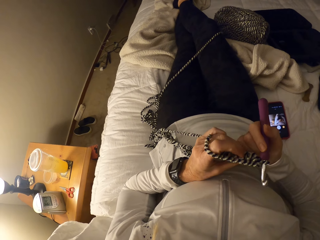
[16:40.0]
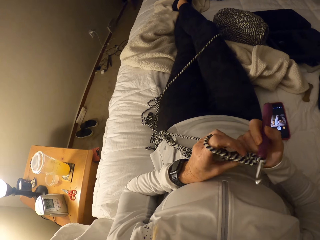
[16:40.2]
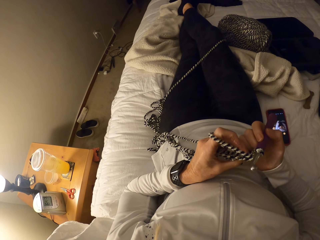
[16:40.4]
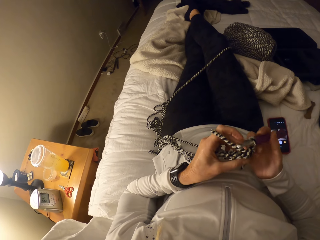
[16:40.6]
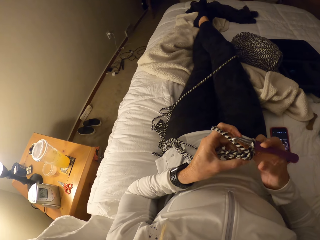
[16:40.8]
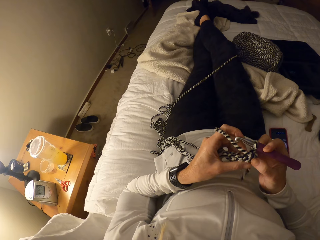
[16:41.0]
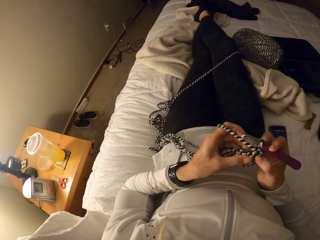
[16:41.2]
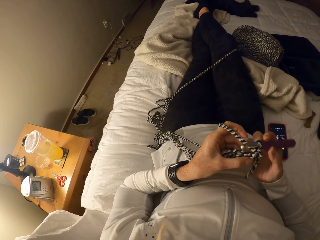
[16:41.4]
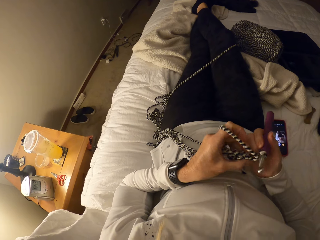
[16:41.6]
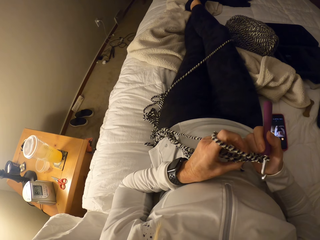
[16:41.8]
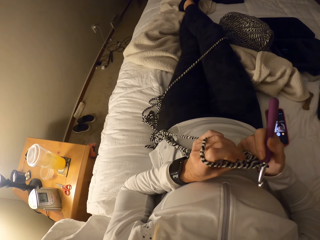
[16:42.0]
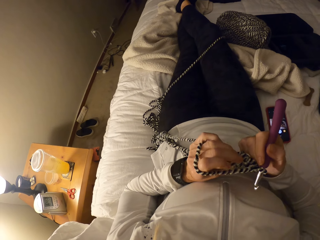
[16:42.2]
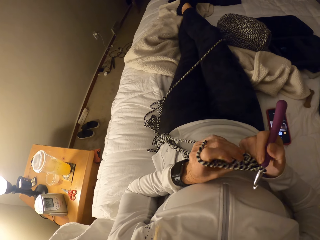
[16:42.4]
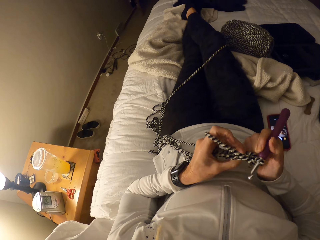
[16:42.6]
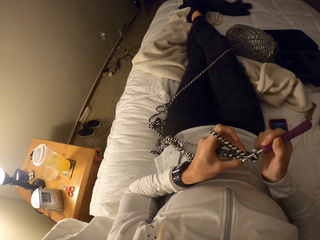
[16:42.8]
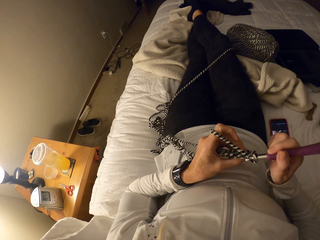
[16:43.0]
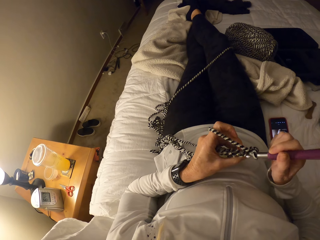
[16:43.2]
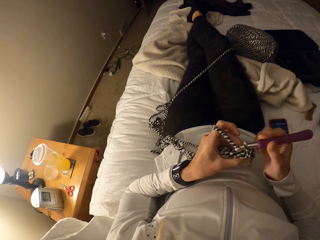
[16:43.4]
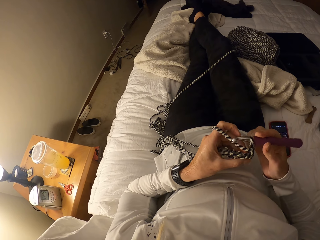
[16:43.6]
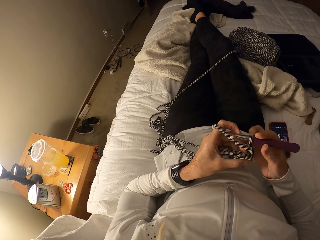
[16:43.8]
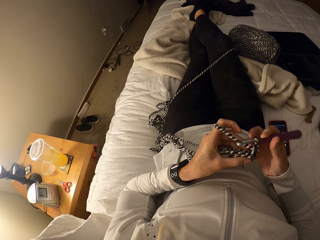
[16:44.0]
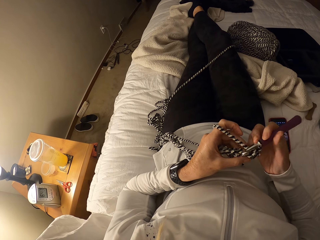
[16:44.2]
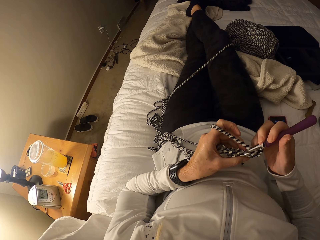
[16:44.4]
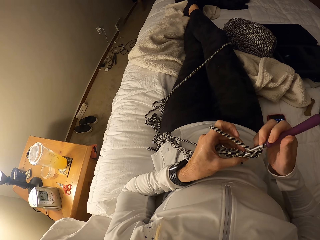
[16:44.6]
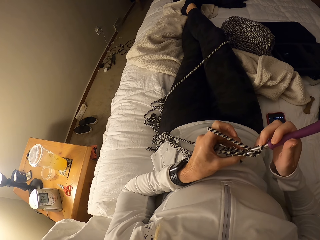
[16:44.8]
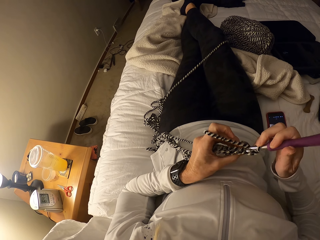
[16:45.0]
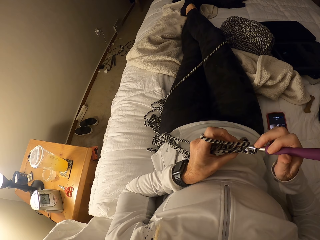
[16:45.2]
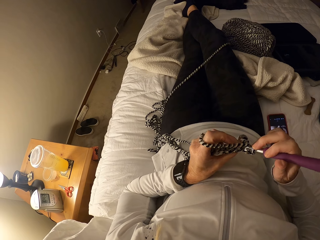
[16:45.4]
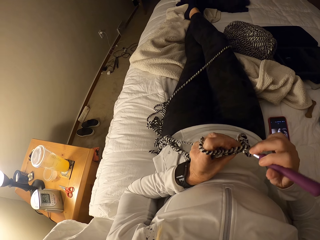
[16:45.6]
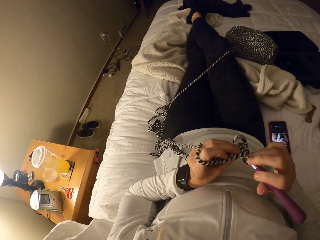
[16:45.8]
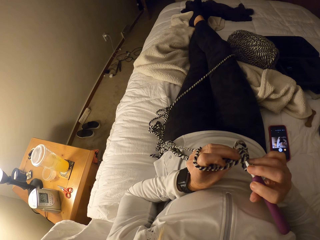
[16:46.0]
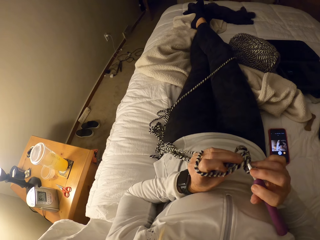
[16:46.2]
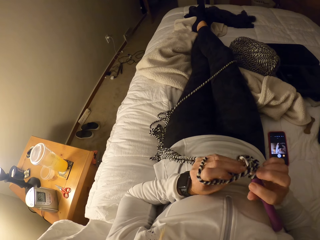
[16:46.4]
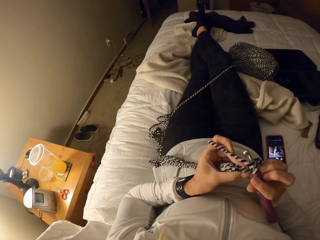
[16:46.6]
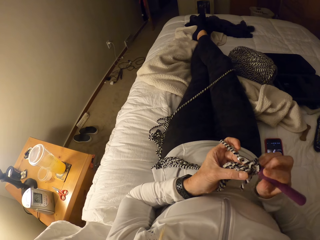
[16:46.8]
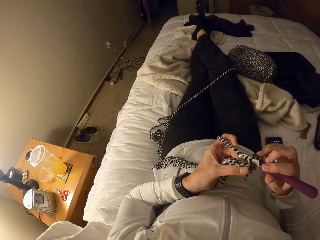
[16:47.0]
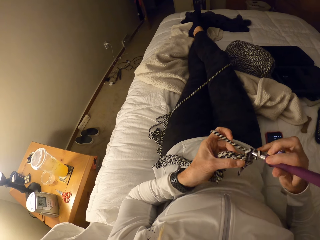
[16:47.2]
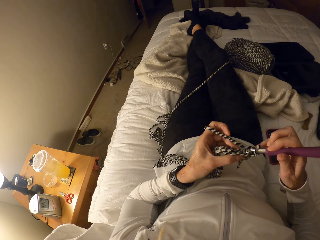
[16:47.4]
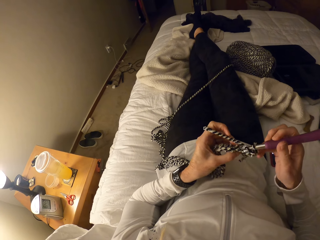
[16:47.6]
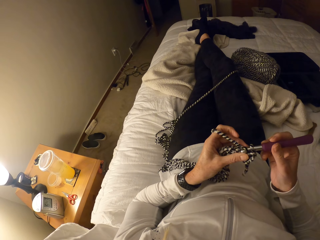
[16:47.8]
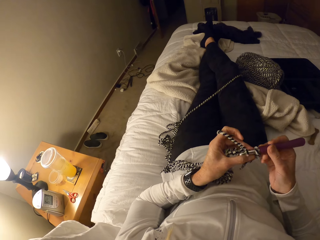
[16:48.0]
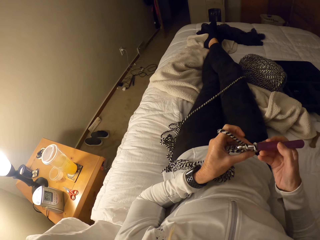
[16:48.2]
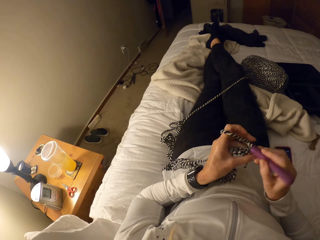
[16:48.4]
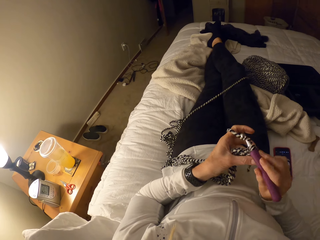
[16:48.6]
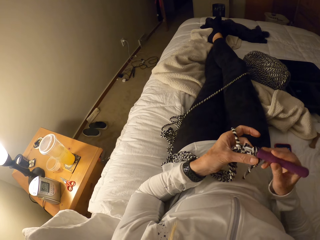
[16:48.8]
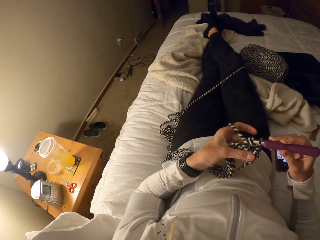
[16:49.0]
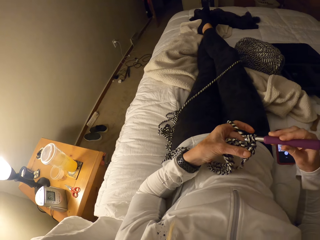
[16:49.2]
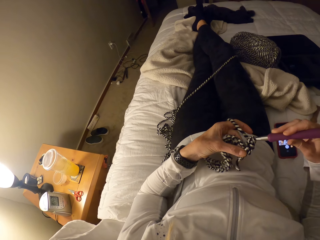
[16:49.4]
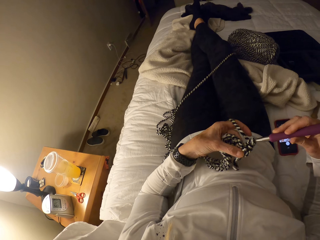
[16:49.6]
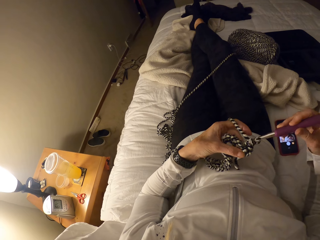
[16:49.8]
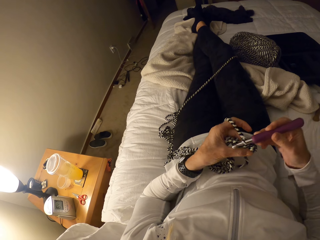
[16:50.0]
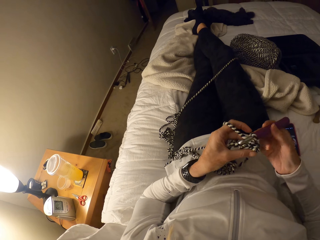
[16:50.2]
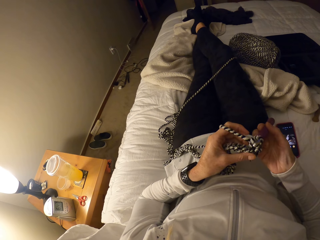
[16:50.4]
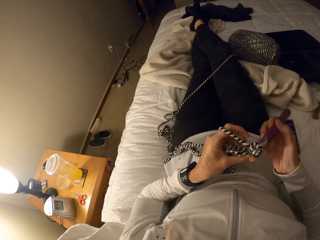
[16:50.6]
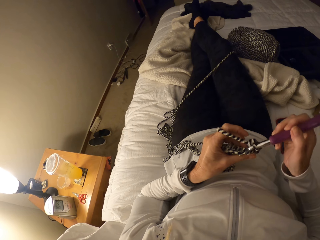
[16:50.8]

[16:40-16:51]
The camera wearer looks at her crochet. They crochet with yarn and the crochet pin.

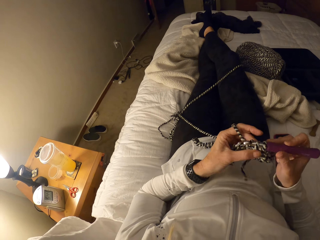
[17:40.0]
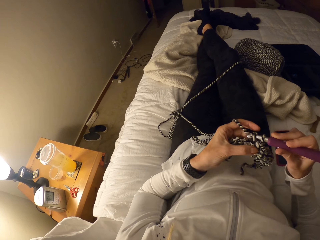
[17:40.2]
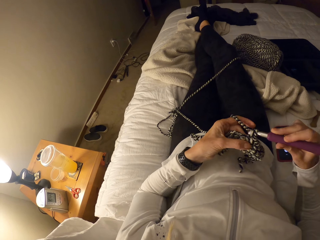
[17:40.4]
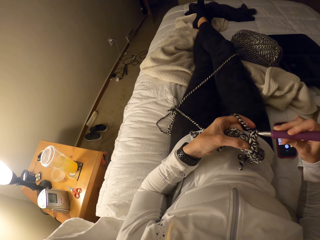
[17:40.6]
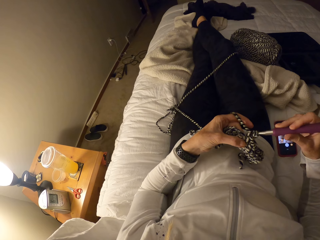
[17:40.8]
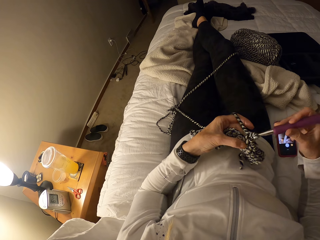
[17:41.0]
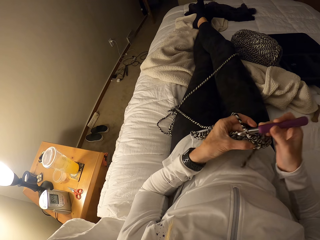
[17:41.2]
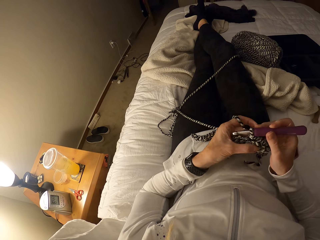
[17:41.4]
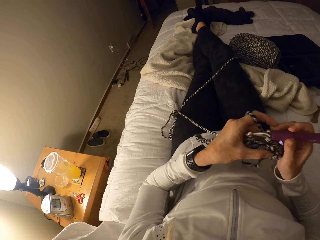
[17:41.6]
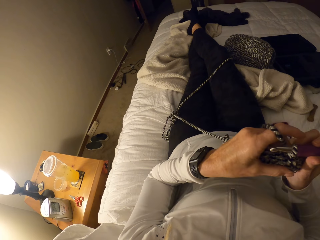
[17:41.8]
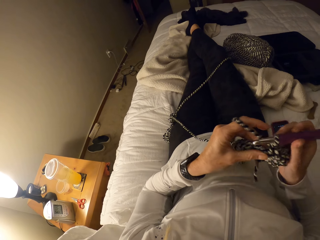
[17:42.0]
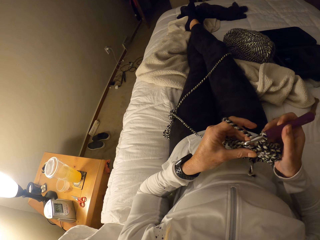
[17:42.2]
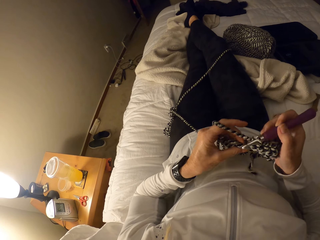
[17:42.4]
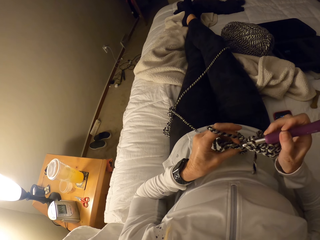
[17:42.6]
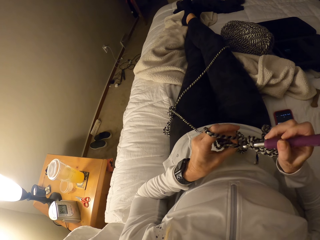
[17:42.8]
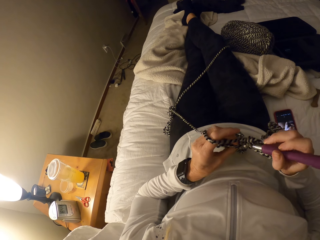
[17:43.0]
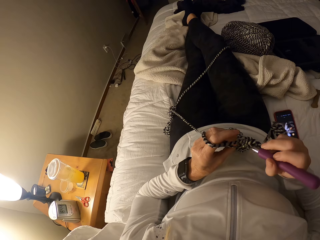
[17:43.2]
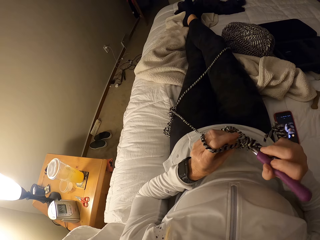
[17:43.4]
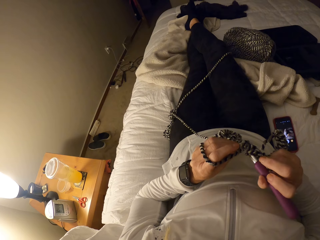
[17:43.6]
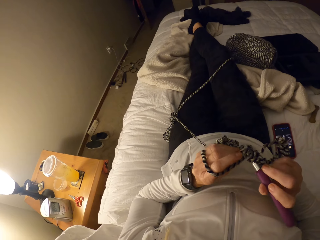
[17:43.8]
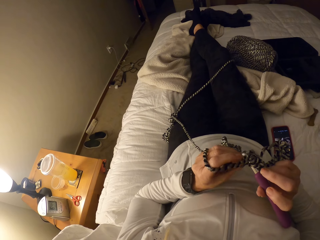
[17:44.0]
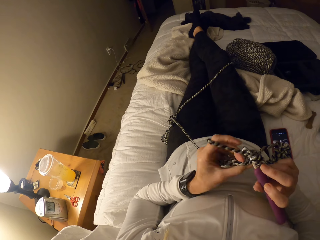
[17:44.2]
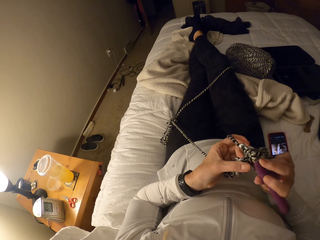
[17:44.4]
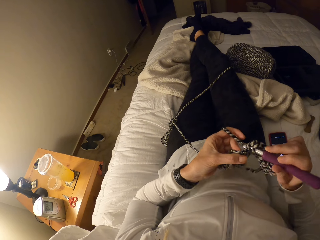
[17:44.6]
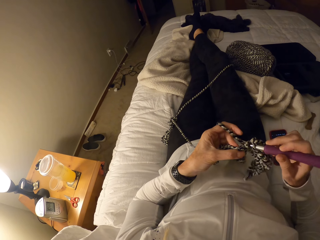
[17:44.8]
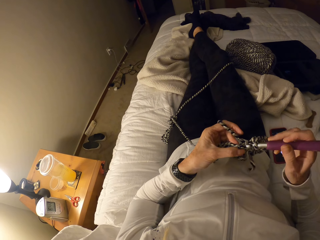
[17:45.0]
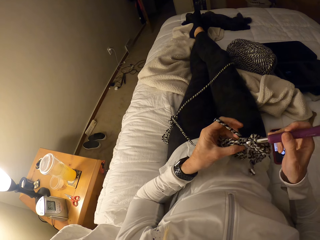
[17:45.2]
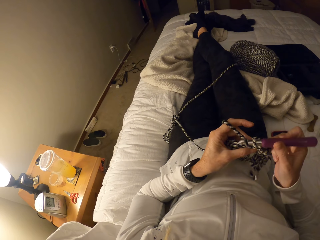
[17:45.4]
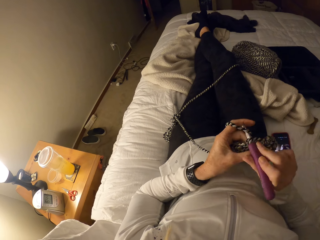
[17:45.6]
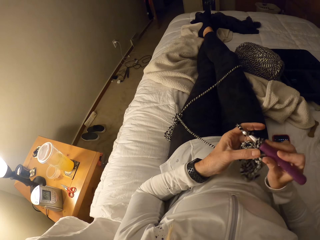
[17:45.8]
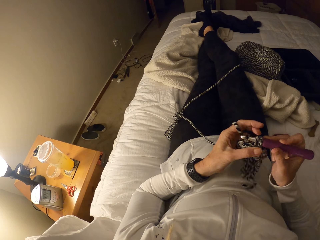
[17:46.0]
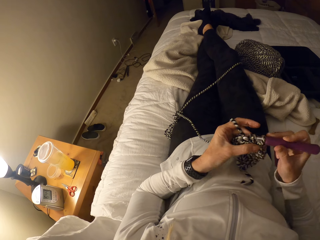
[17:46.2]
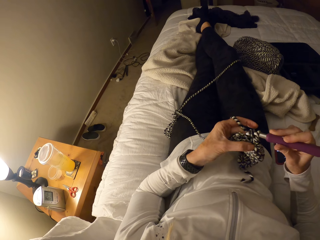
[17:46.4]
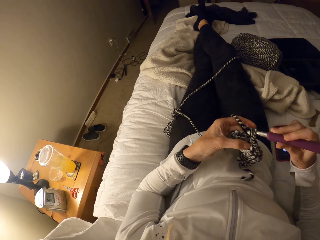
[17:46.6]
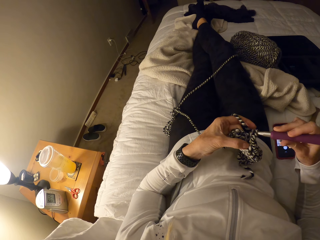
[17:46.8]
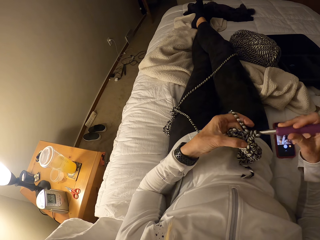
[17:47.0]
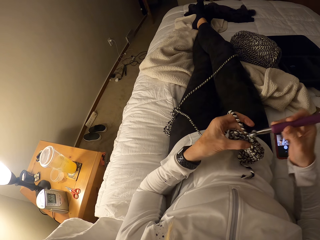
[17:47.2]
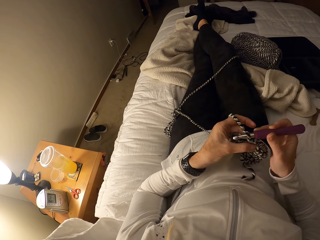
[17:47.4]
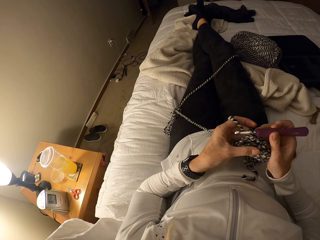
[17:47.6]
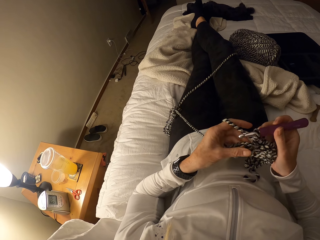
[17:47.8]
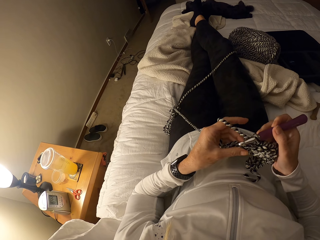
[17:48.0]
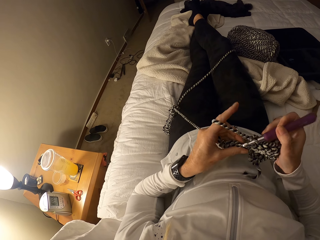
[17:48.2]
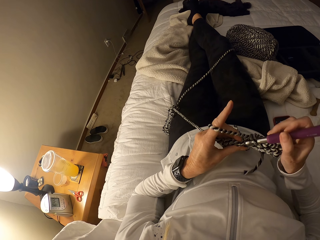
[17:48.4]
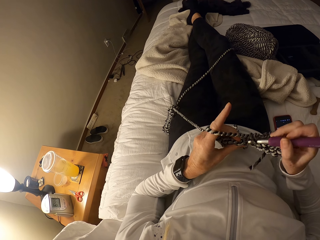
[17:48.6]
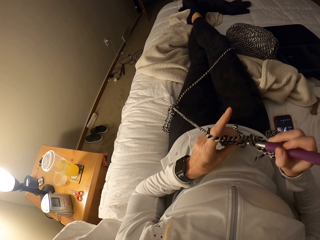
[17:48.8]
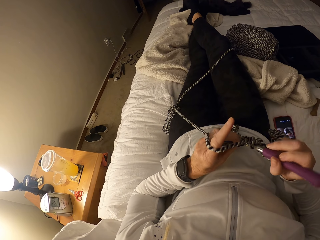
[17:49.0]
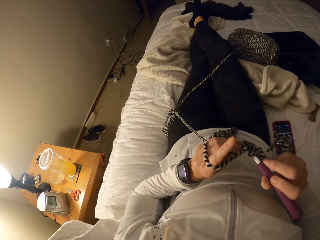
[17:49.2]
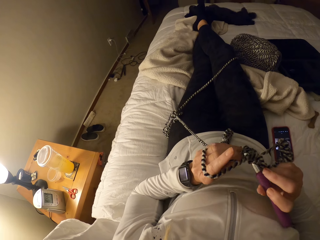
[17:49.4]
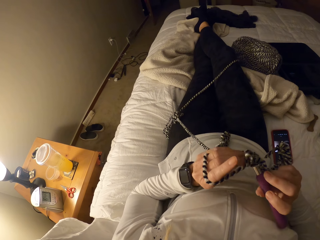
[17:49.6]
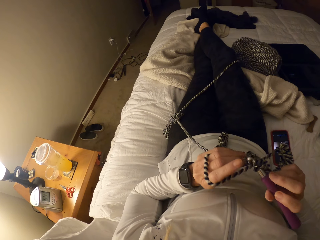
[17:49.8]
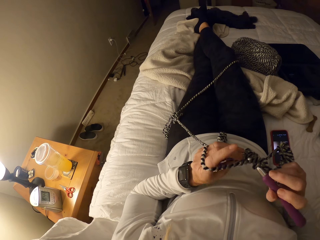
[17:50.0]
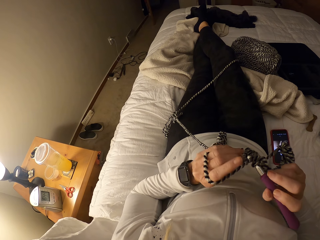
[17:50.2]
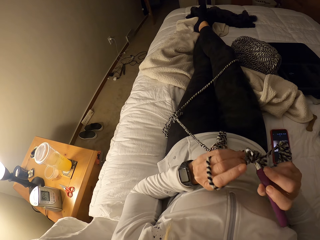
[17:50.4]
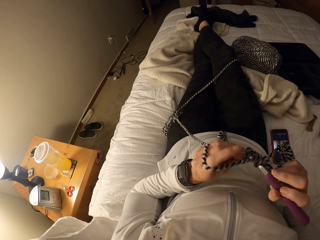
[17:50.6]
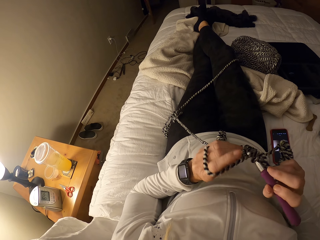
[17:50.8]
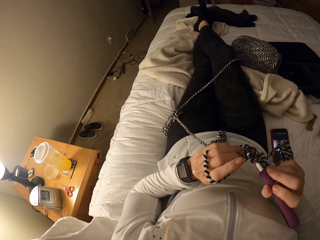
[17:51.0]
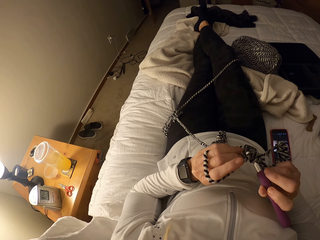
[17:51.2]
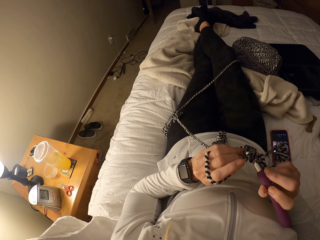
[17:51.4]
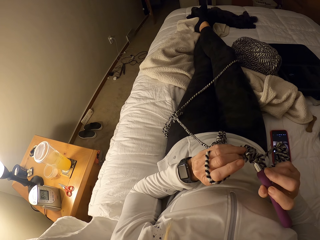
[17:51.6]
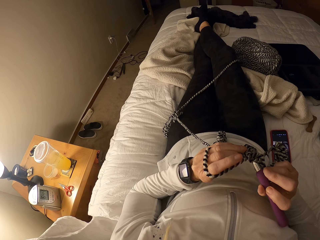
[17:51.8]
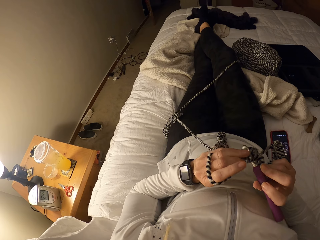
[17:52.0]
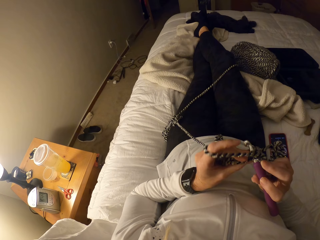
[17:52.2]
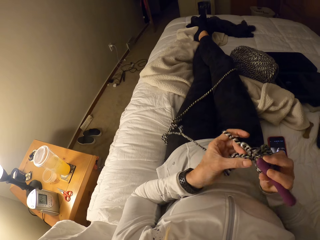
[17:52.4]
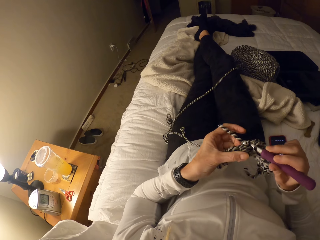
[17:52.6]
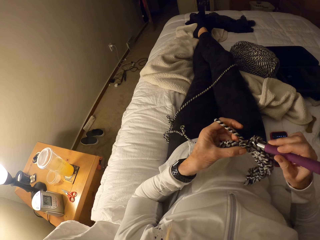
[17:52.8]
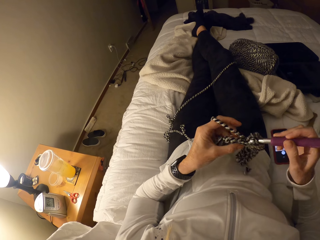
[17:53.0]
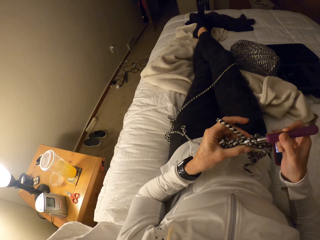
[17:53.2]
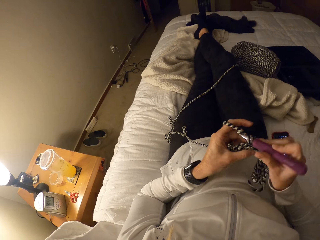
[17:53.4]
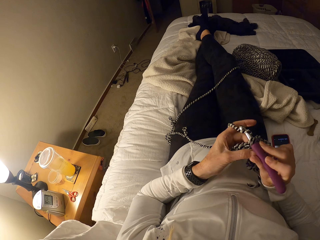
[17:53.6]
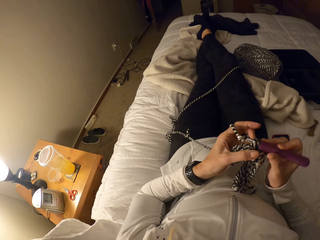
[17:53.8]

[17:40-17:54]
The camera wearer lifts her hand.
